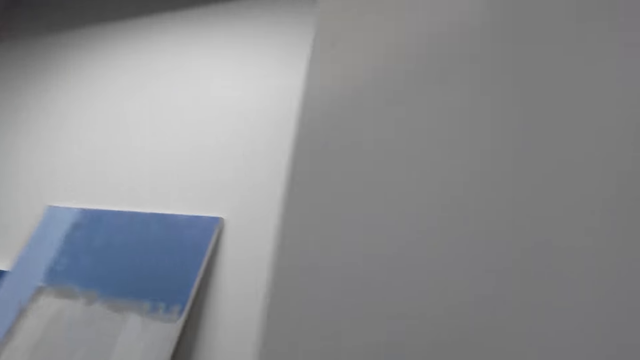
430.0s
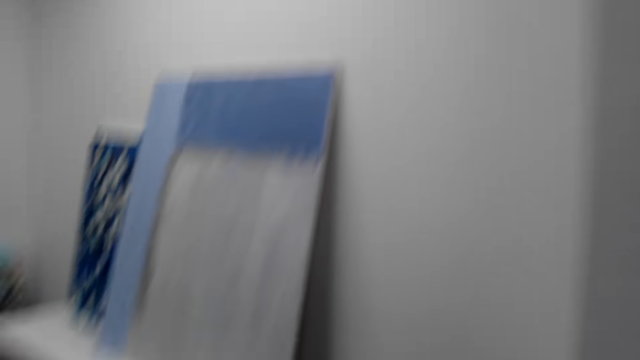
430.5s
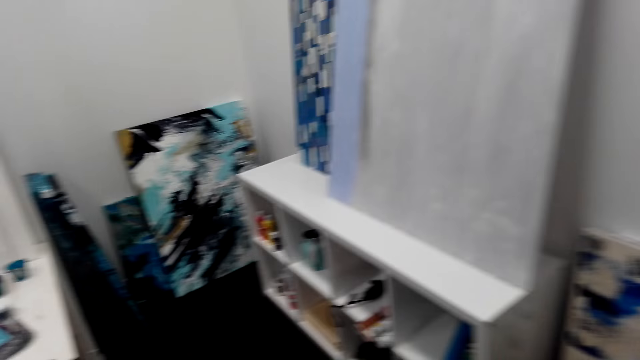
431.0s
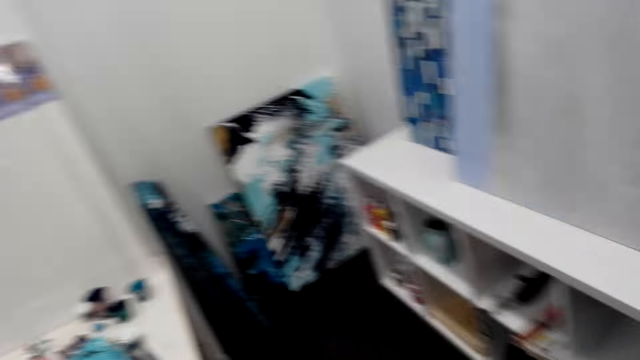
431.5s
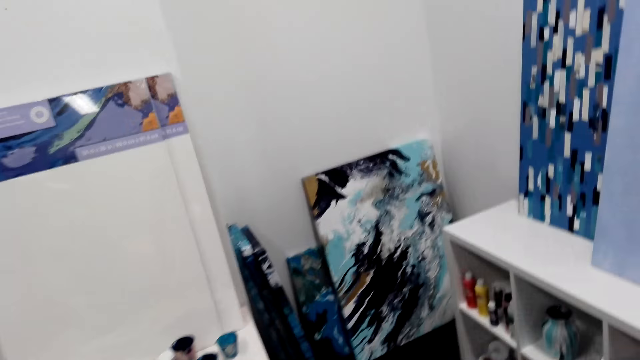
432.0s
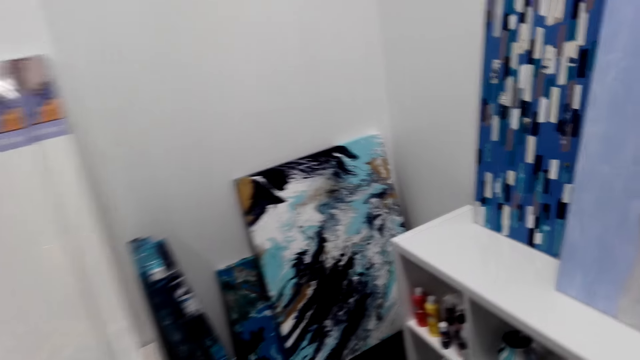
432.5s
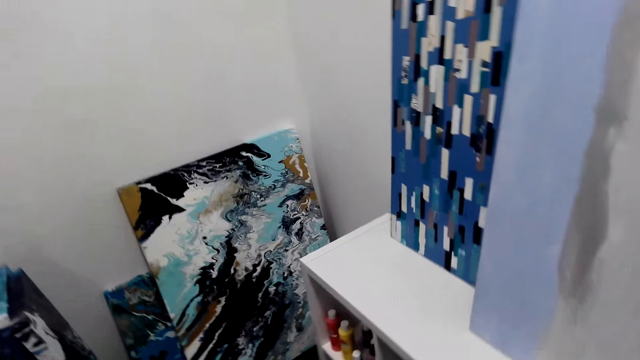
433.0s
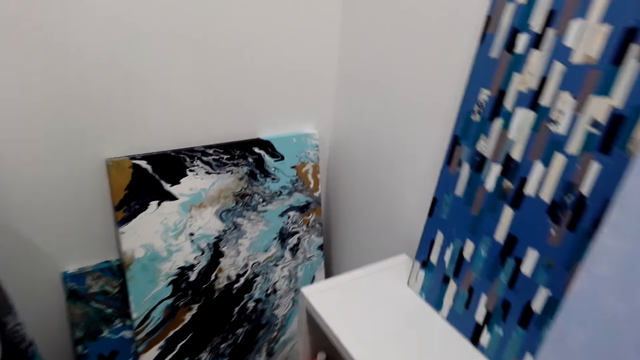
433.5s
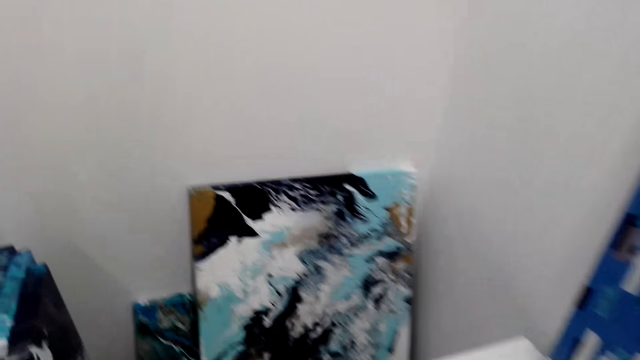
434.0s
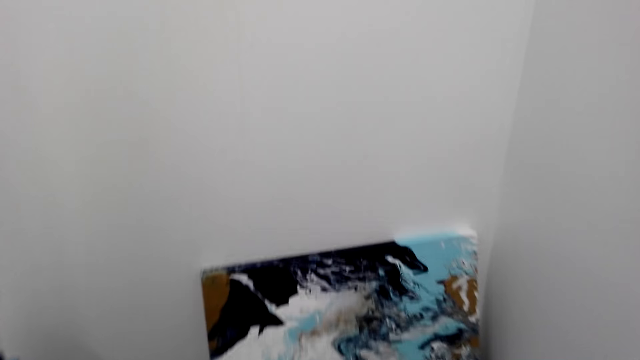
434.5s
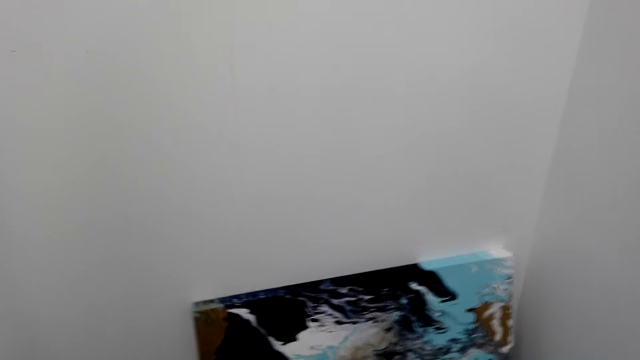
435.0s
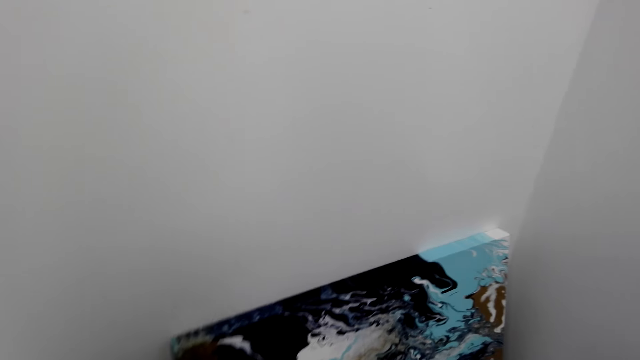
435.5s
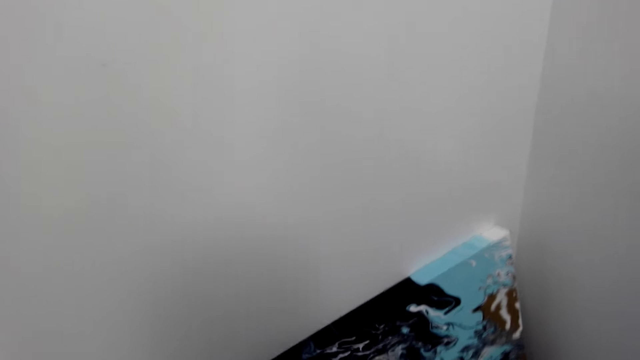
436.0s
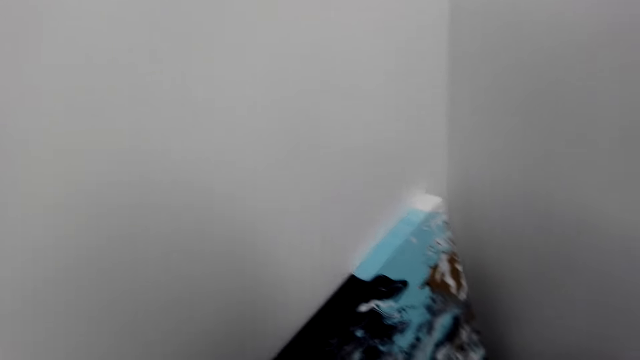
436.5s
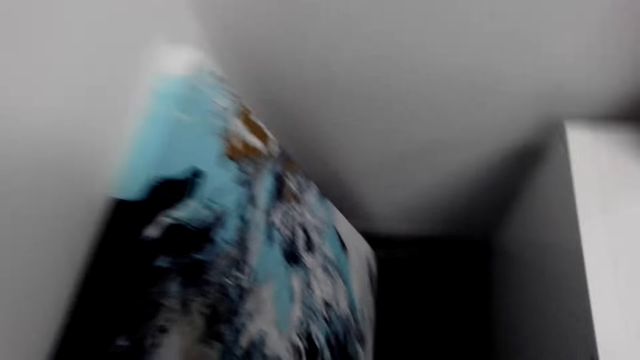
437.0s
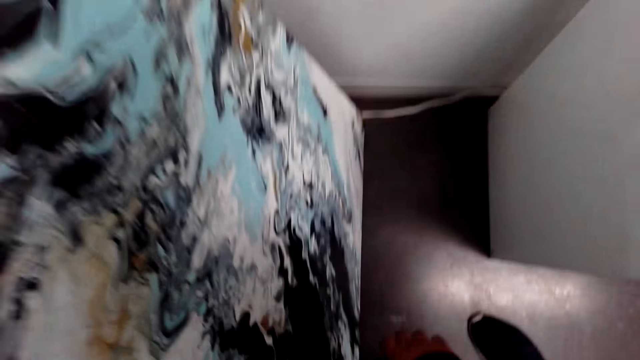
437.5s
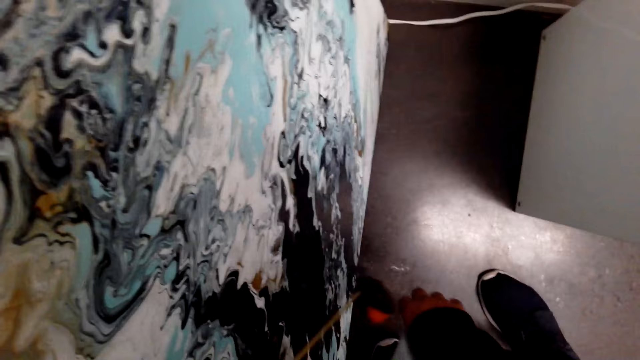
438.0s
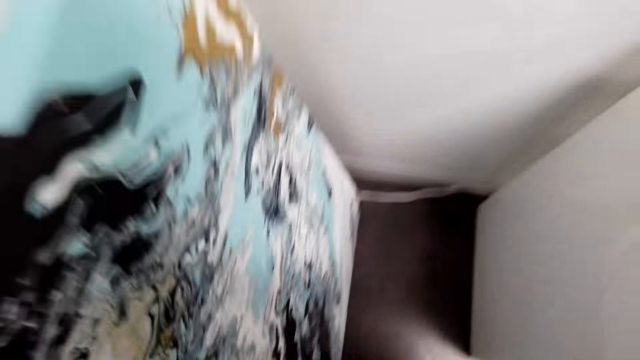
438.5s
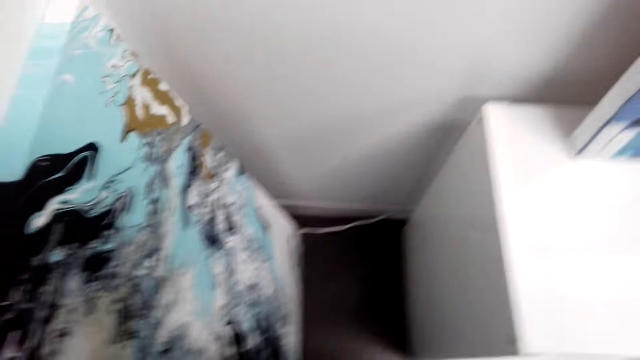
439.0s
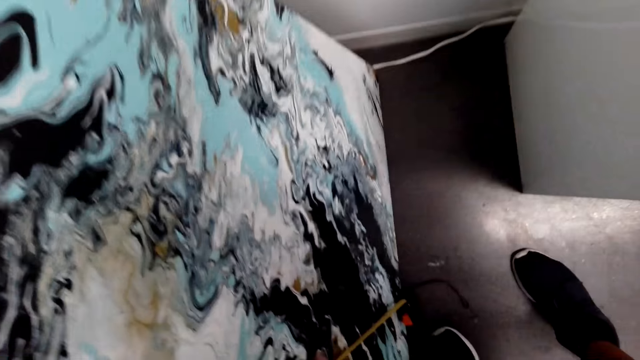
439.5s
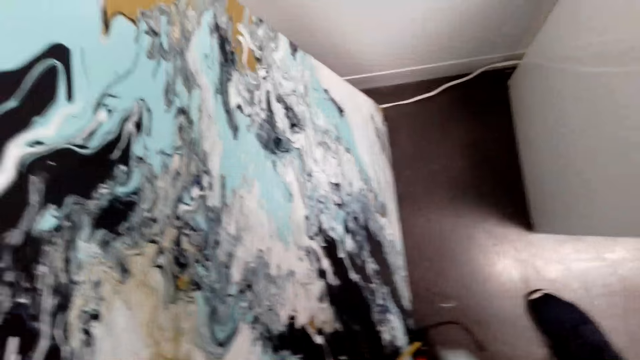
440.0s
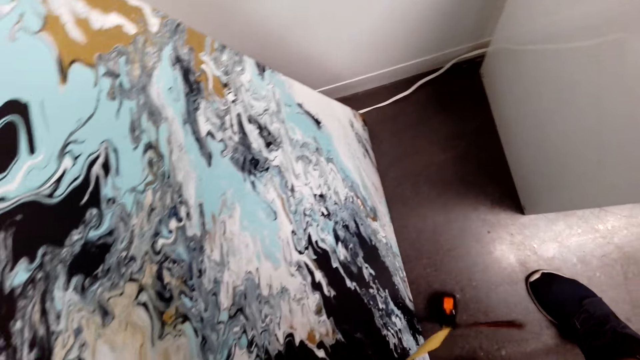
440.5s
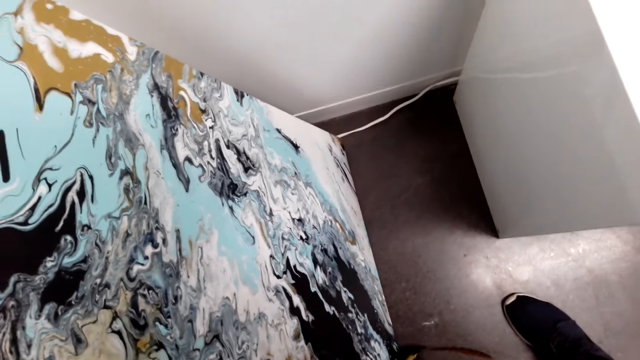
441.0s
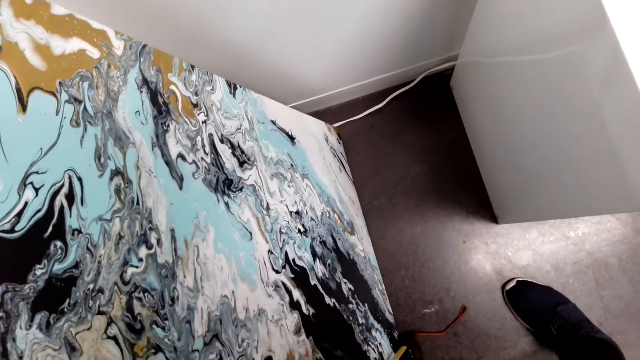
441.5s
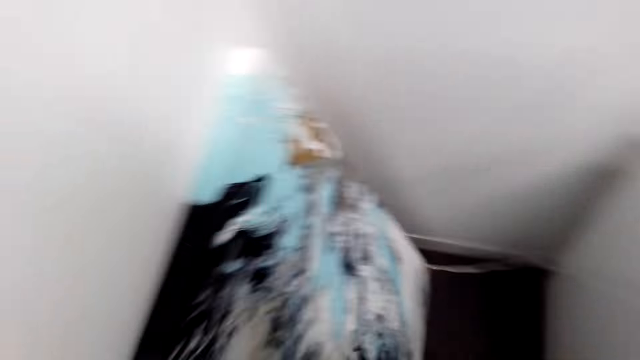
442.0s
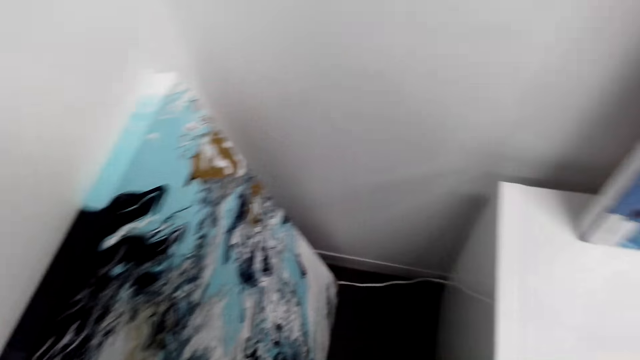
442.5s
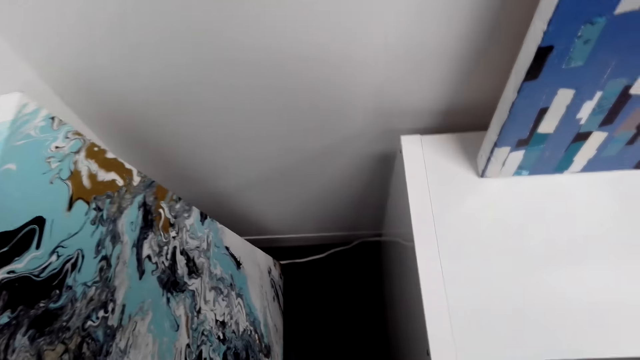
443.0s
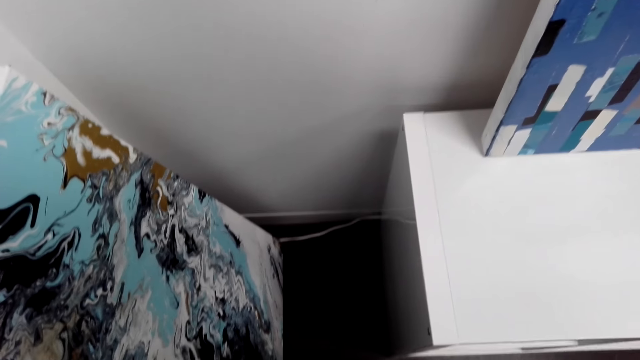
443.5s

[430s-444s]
The camera wearer moves around the room. They measure the drawing board.

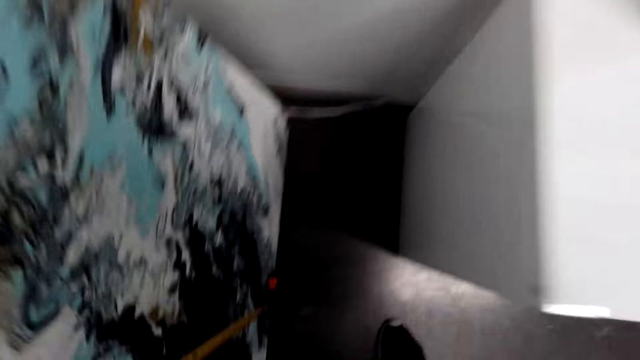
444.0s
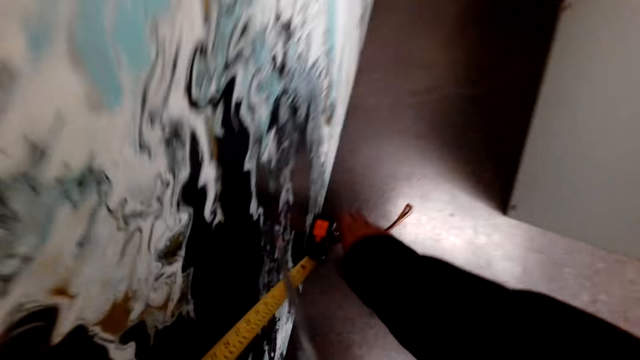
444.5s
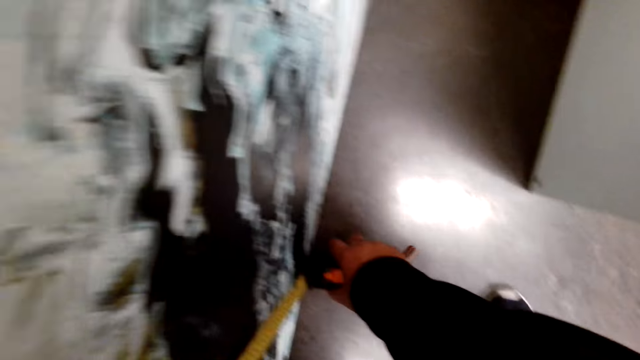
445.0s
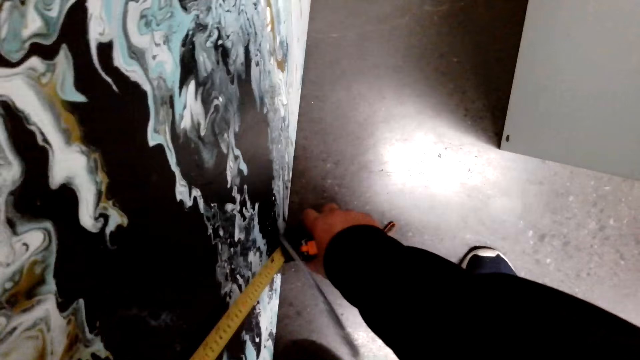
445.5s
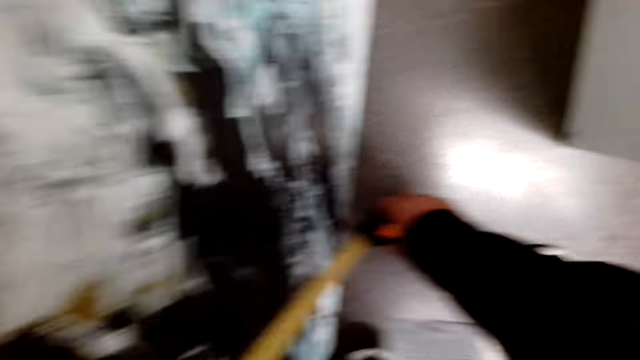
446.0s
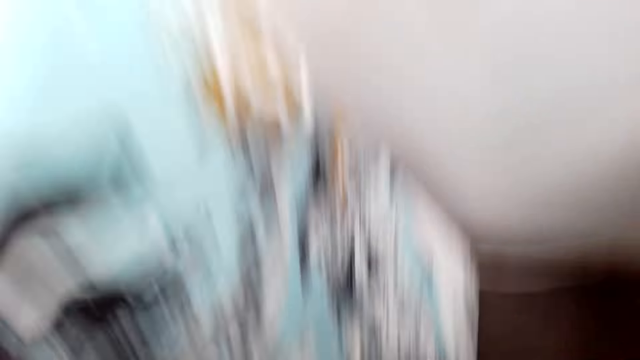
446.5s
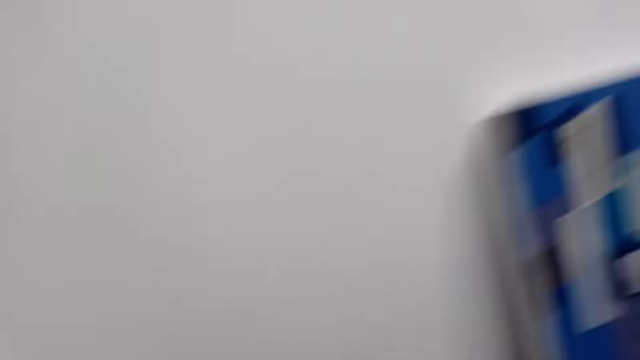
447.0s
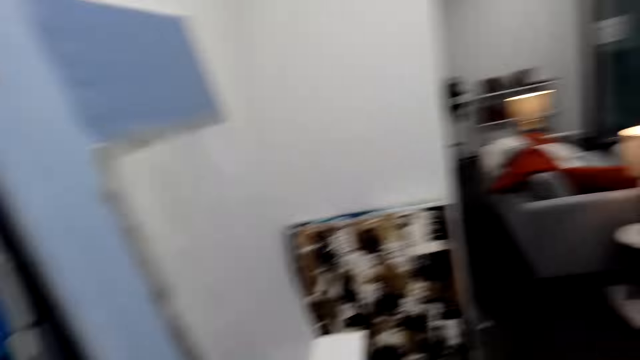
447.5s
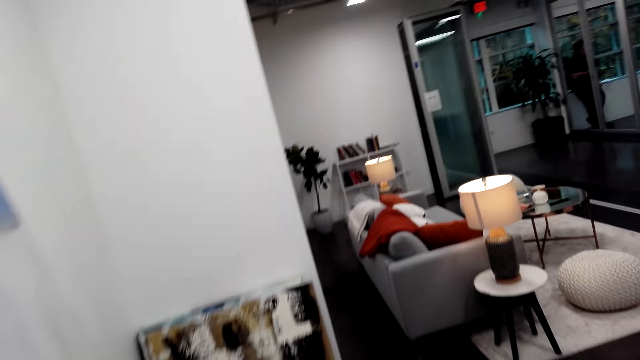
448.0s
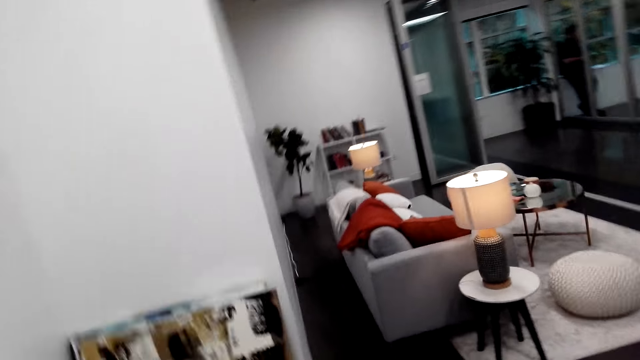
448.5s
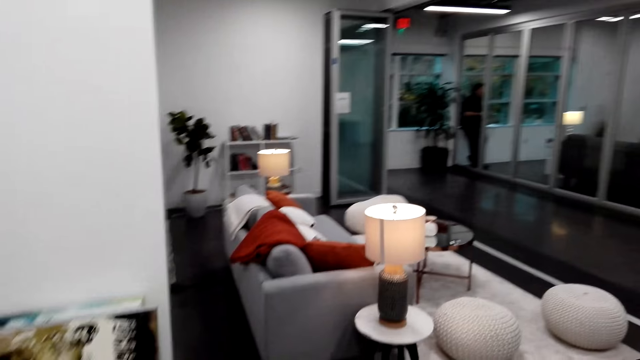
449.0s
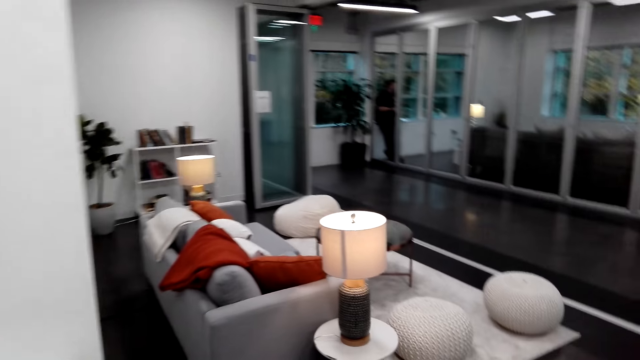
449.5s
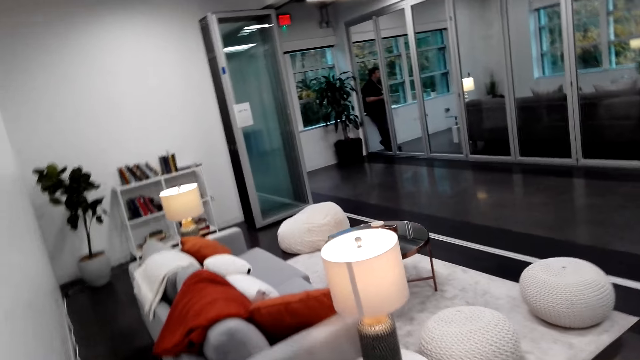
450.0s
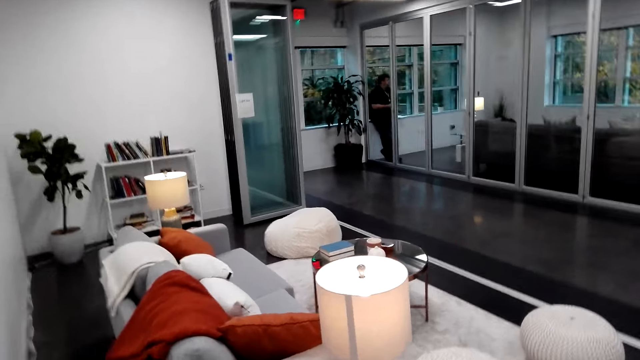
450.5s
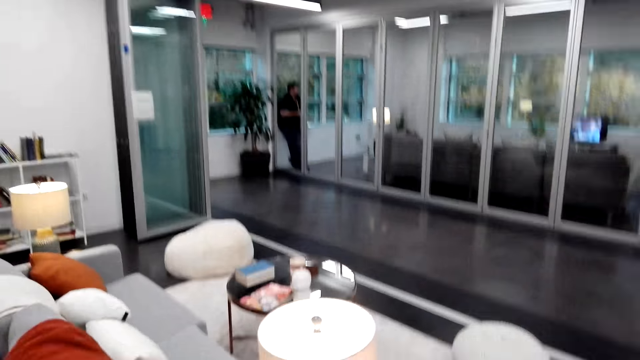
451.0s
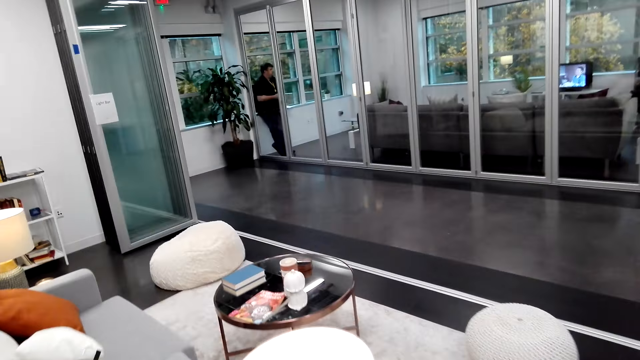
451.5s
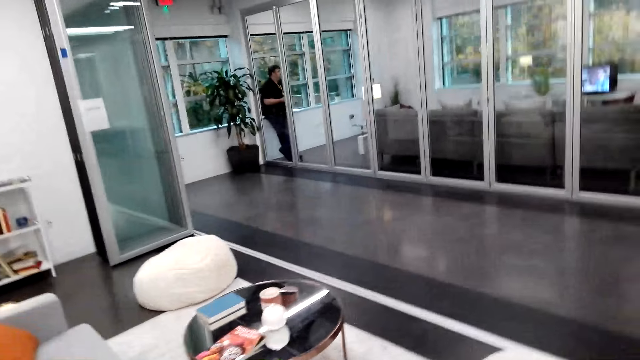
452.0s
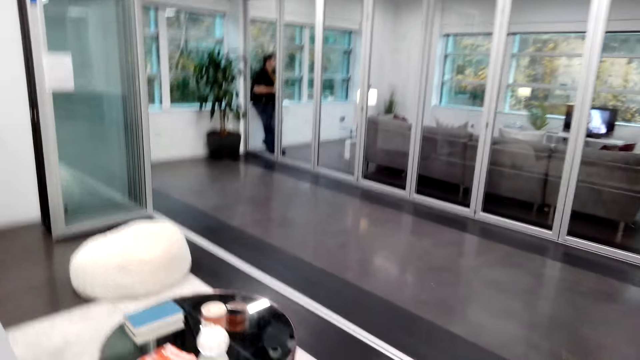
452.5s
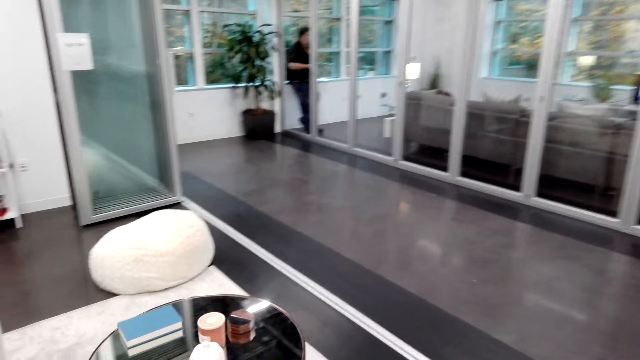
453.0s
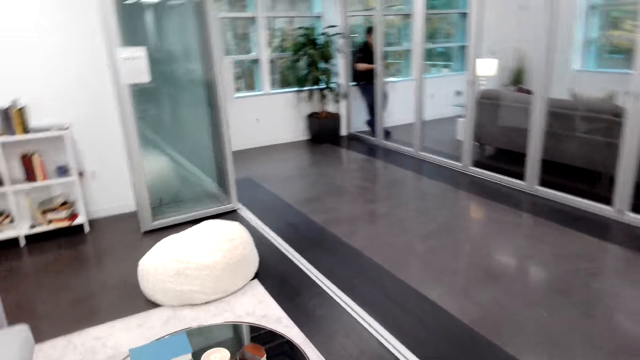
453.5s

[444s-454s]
The camera wearer moves around the room.
